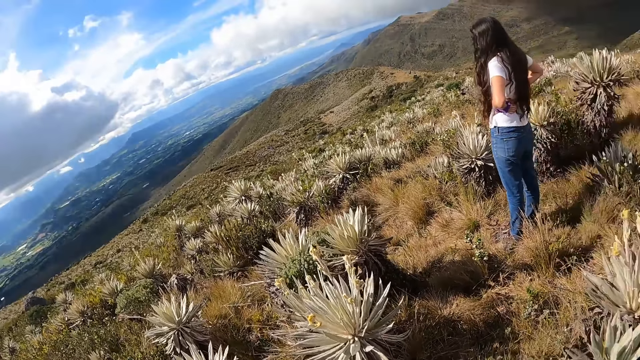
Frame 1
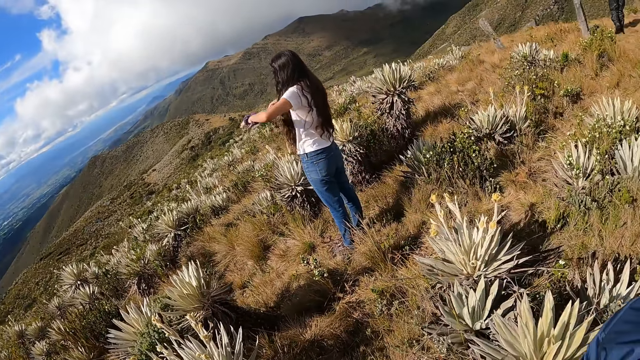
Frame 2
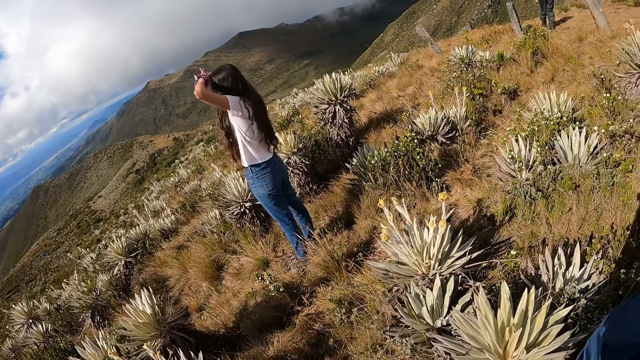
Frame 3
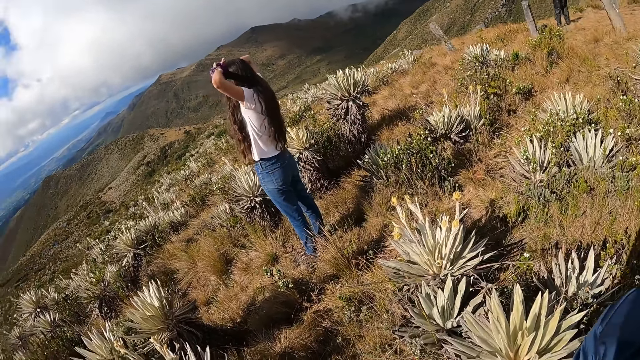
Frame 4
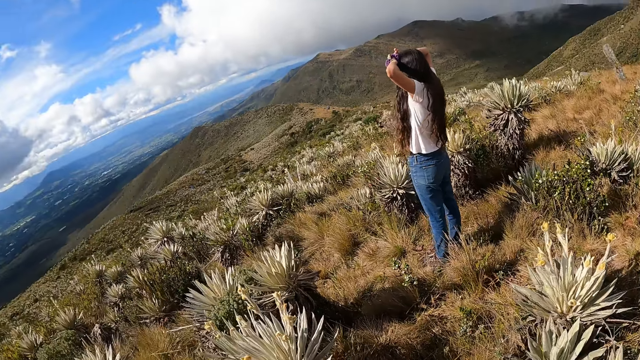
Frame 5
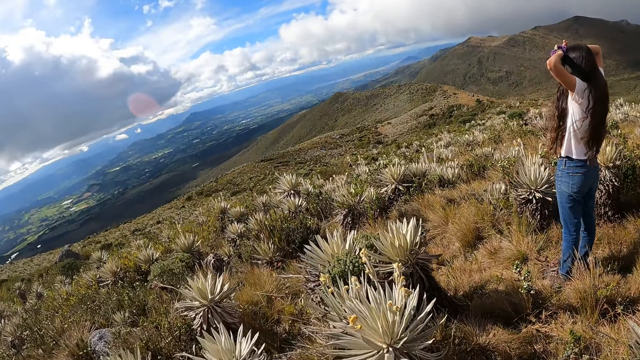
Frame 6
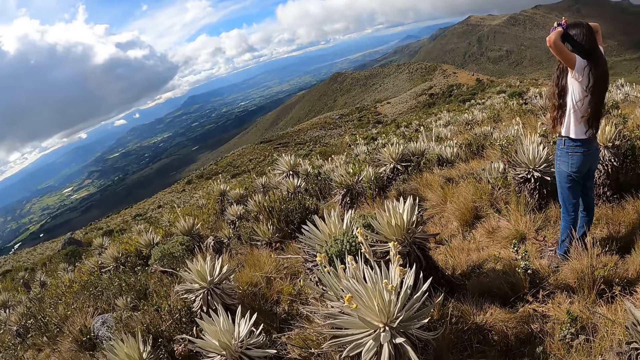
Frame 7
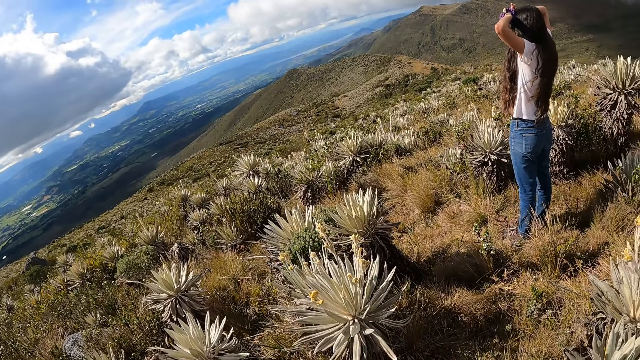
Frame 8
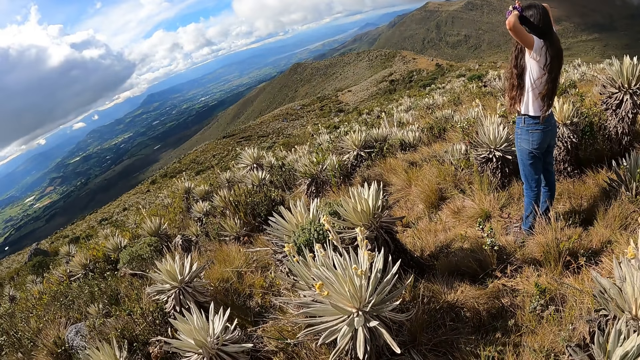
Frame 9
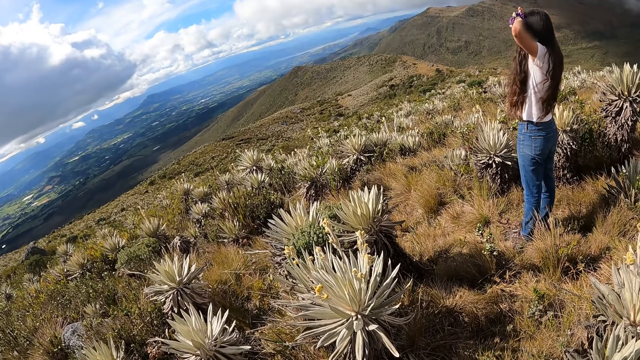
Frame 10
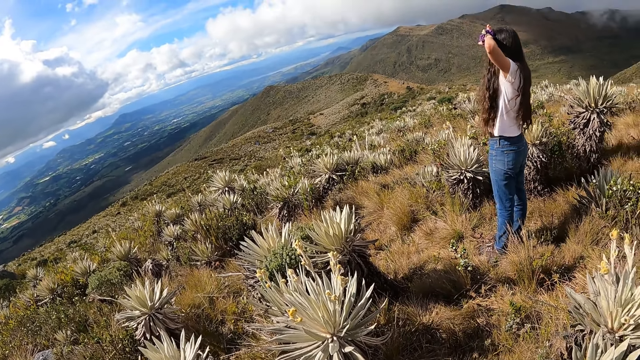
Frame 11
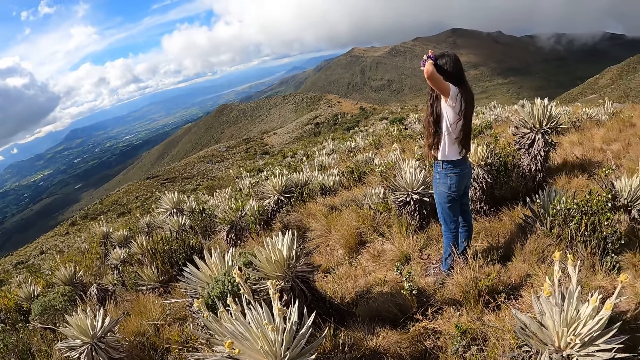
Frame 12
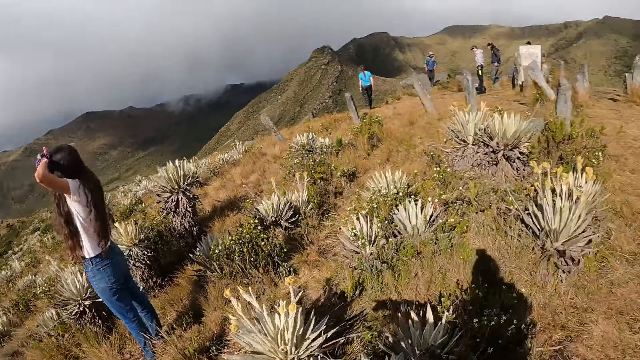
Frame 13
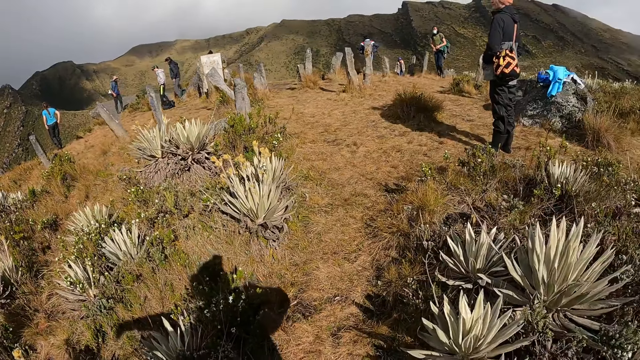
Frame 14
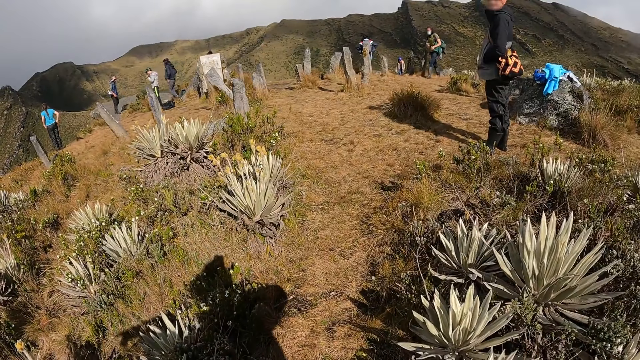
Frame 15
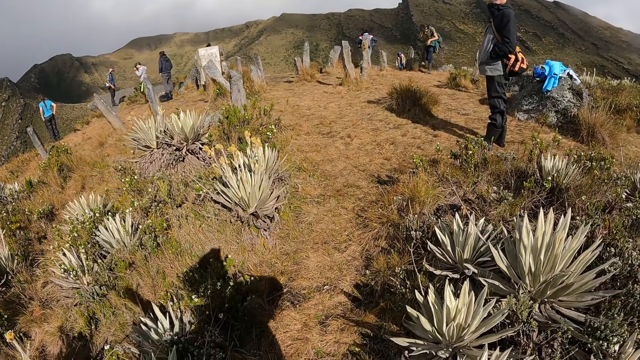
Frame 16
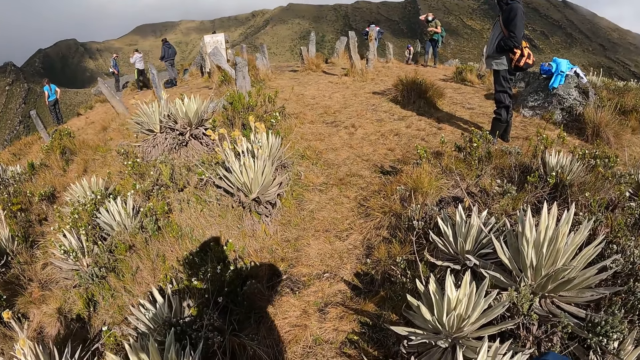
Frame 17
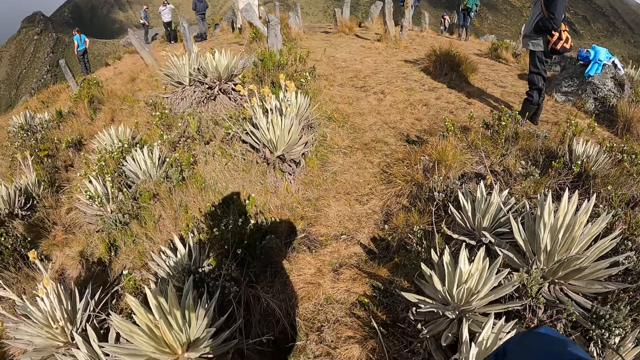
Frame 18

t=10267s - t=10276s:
The camera wearer looks around the hill. The woman removes both hands from her waist. She places both hands on her forehead. The camera wearer turns to a group of people.

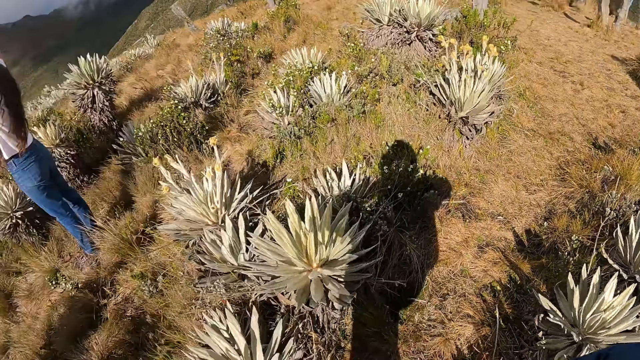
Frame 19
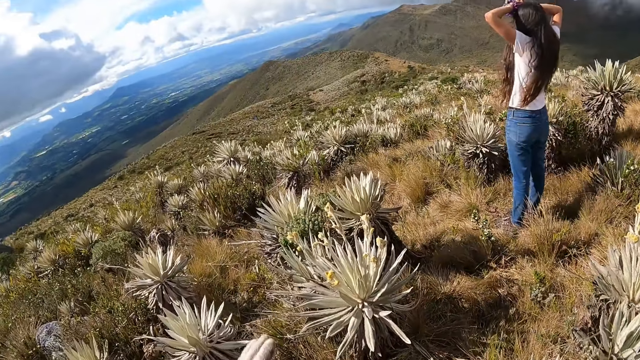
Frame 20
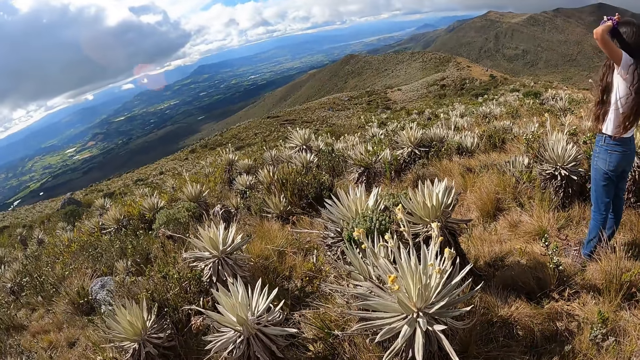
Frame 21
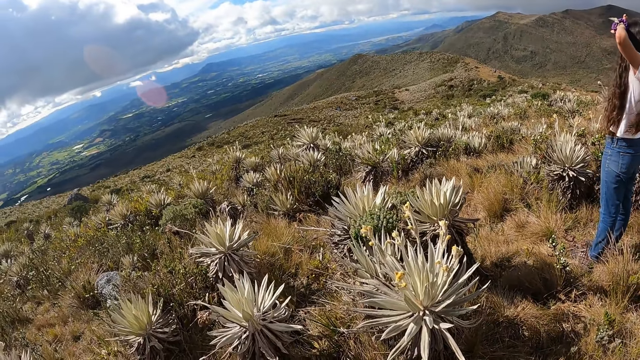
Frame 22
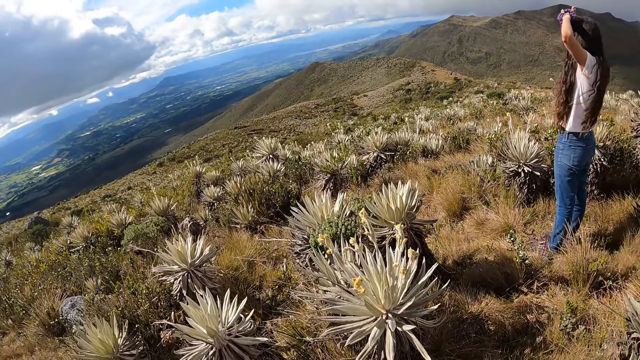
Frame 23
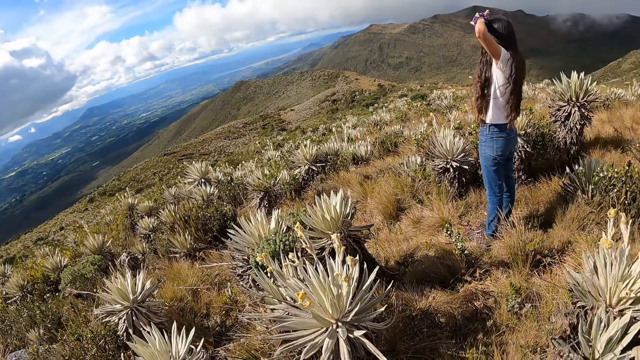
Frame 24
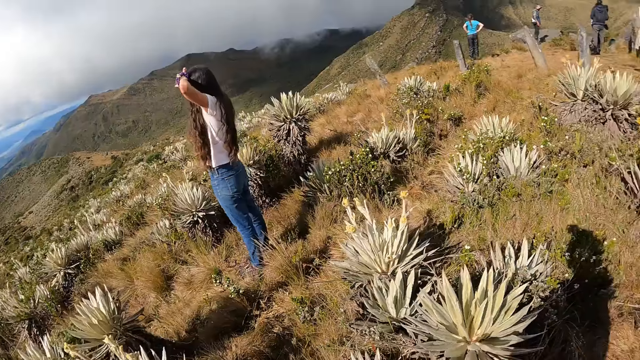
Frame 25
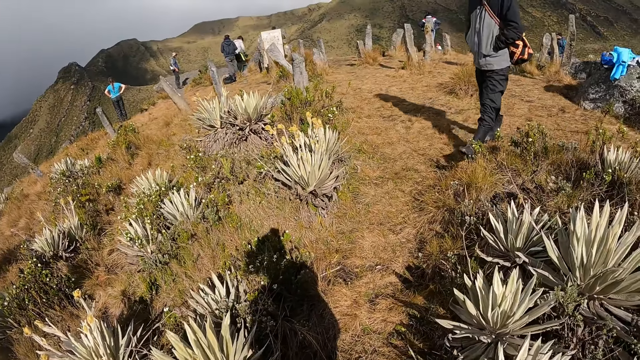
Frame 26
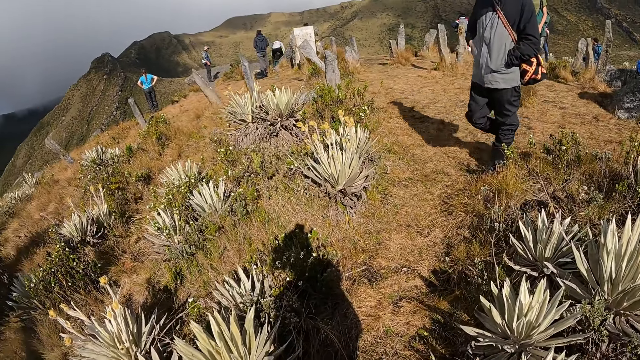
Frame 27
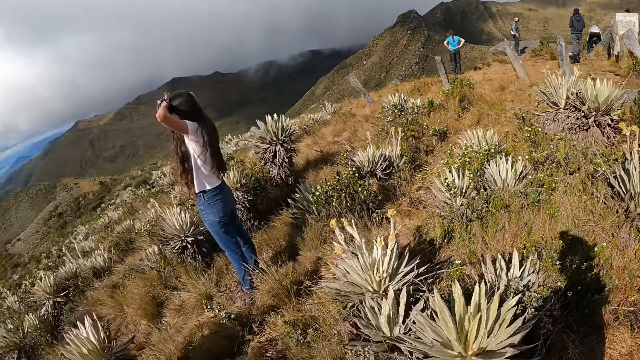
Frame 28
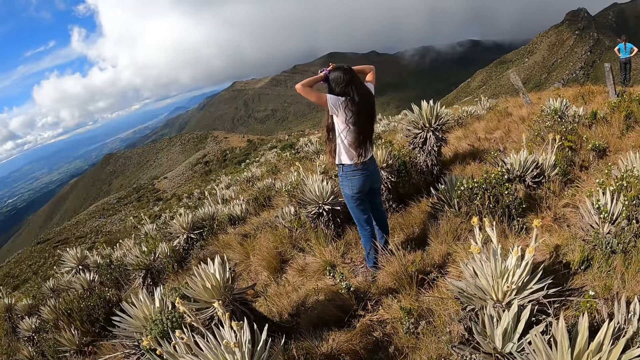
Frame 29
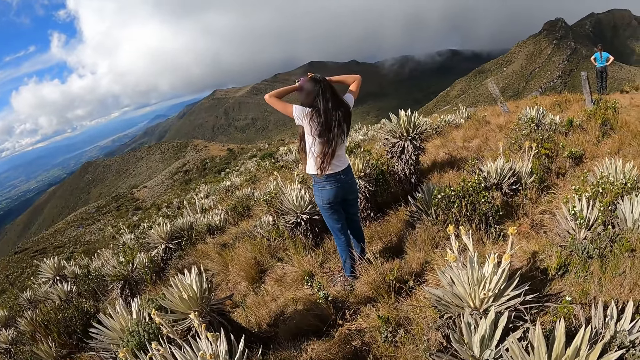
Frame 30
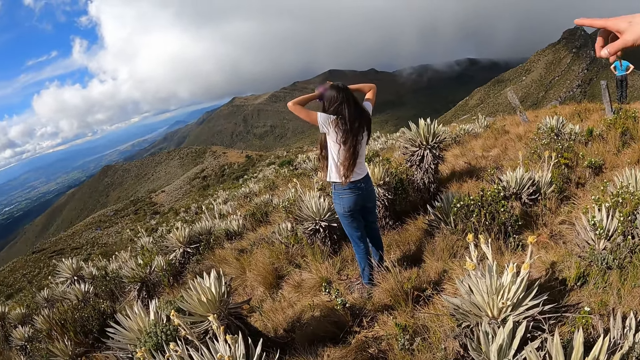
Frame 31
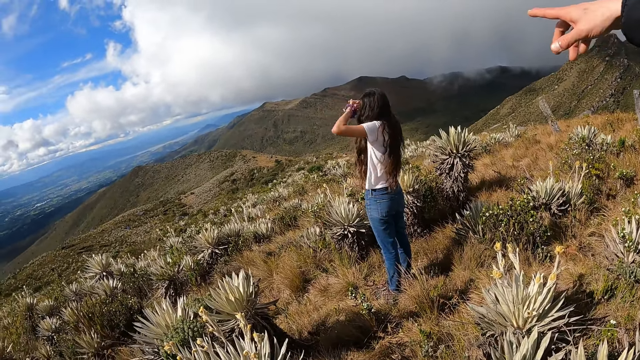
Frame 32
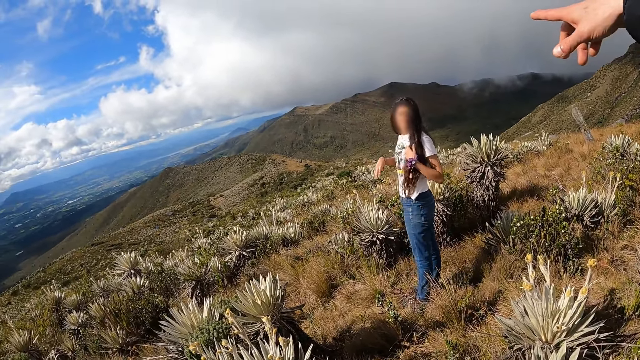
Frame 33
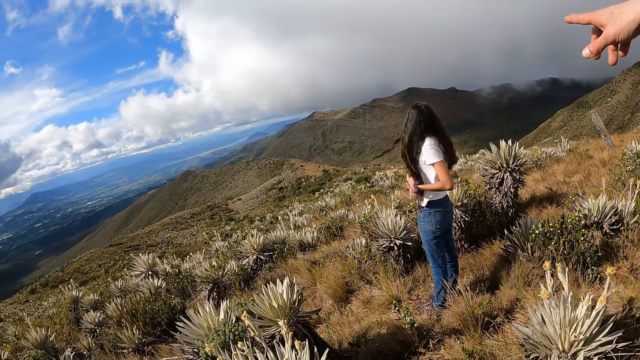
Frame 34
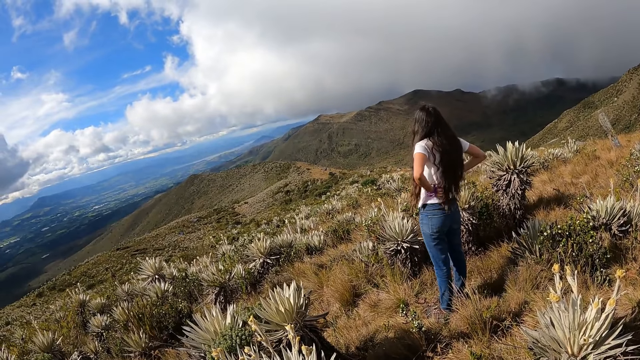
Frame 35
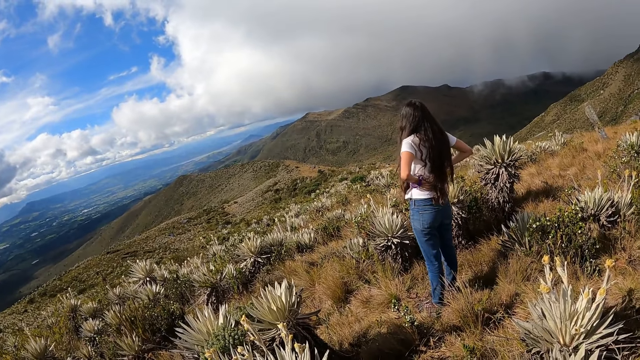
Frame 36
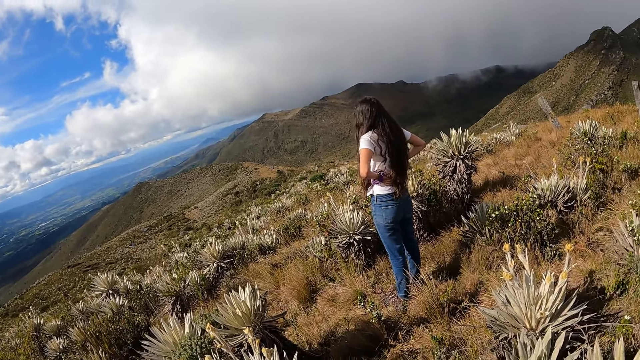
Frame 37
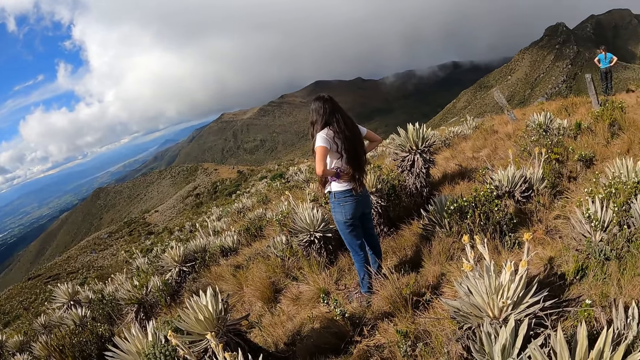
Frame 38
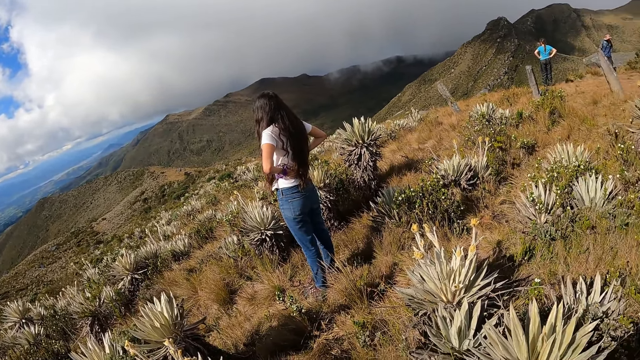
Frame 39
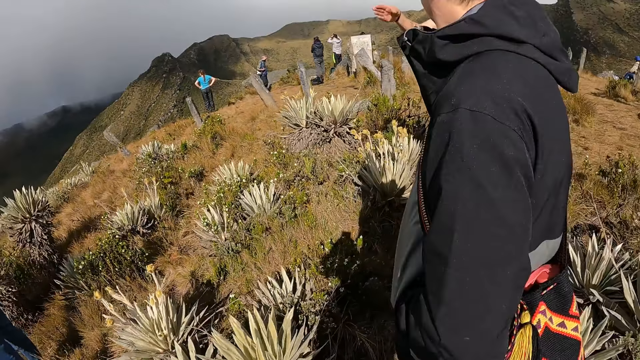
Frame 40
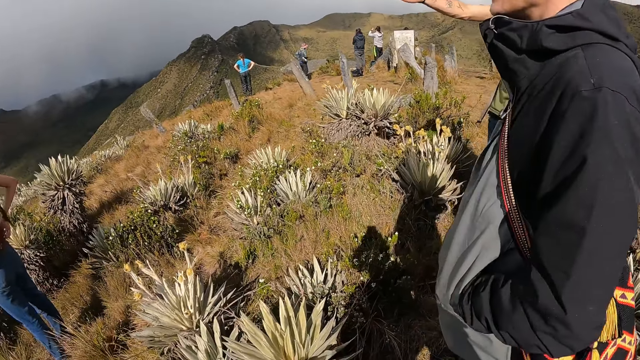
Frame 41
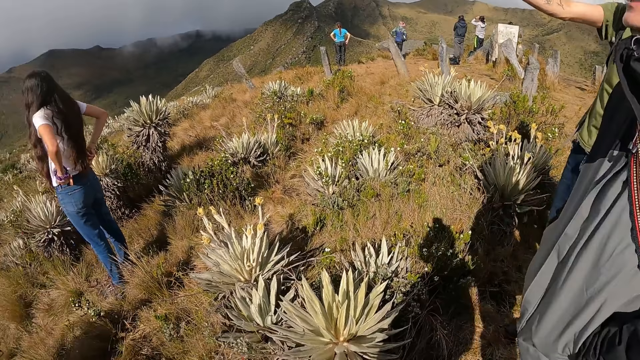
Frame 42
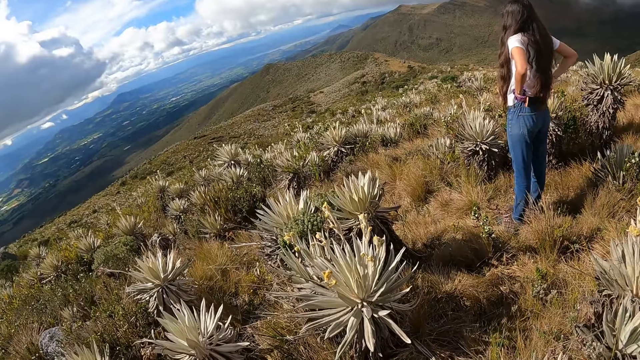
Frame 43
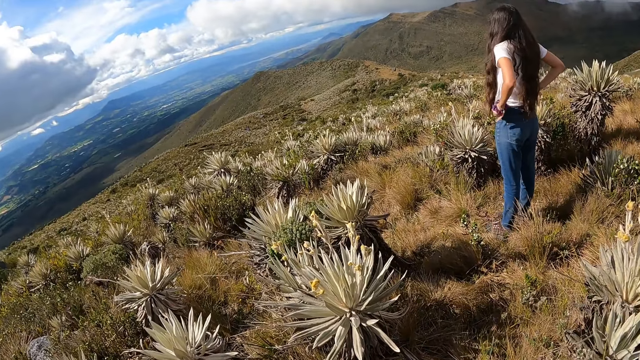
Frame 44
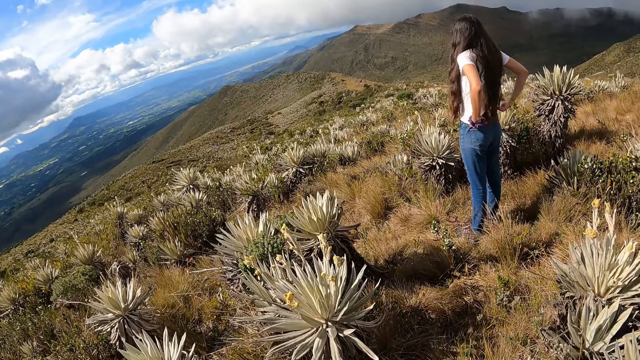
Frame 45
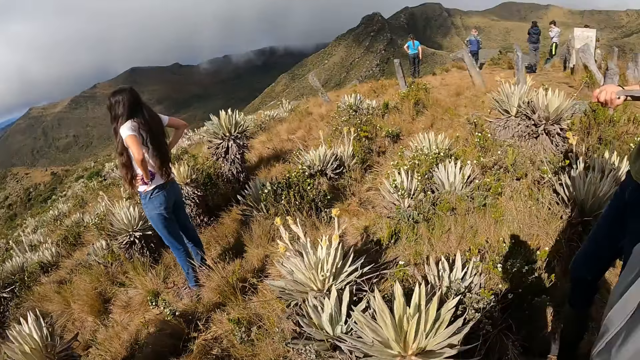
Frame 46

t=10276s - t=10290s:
The camera wearer looks down the valley. They look around. The man takes his right hand out of his pocket. The camera wearer looks down the valley. The woman holds her hair with her left hand. She puts her hands on her waist. The camera wearer looks around. They look down the valley.
